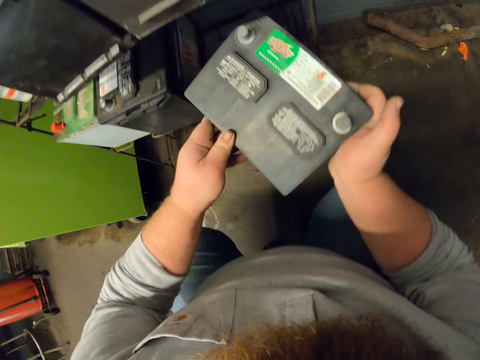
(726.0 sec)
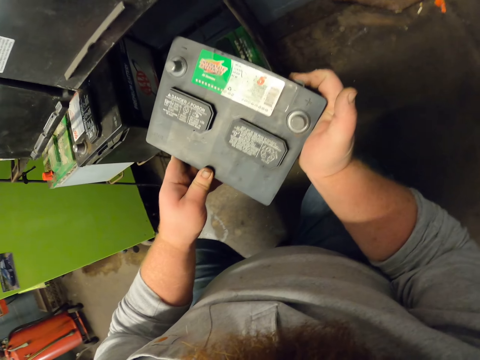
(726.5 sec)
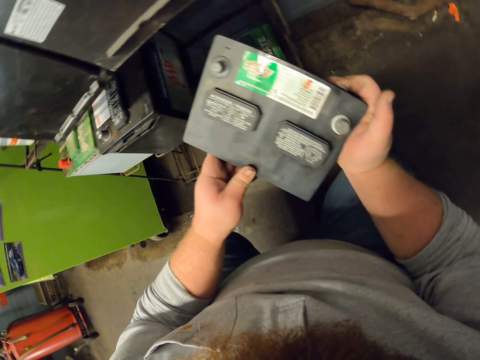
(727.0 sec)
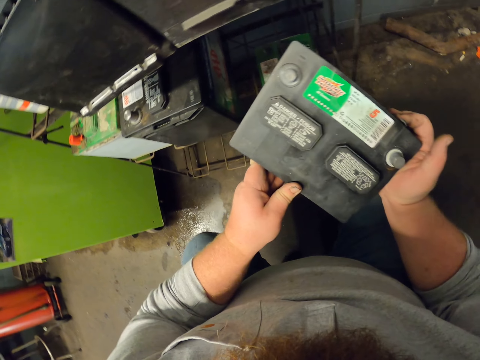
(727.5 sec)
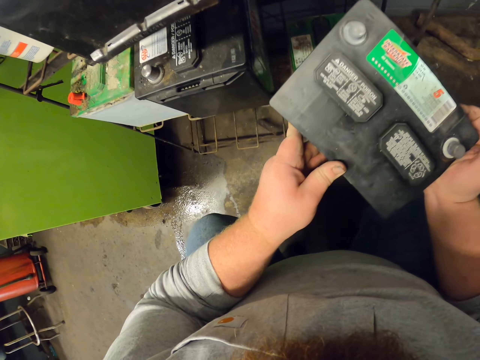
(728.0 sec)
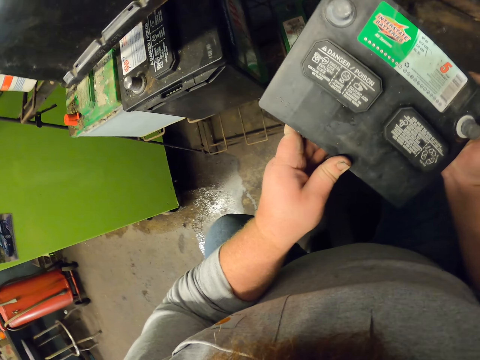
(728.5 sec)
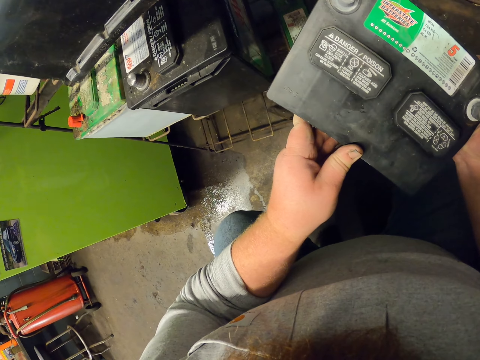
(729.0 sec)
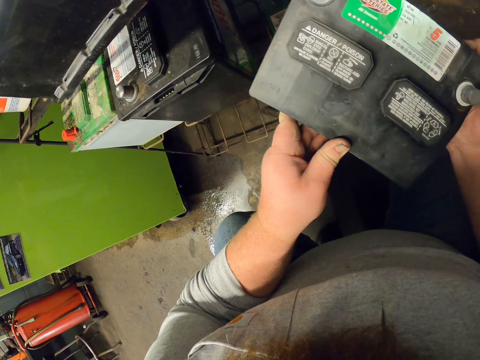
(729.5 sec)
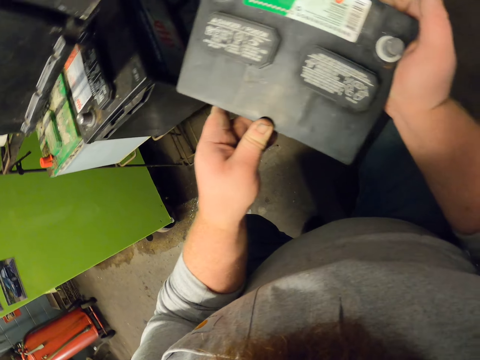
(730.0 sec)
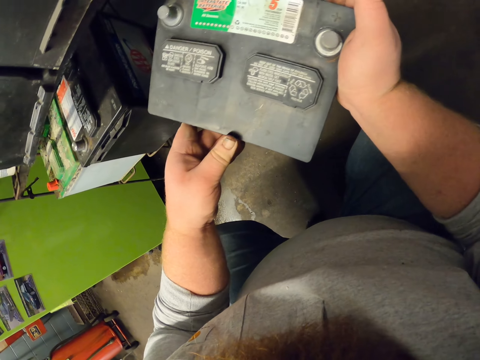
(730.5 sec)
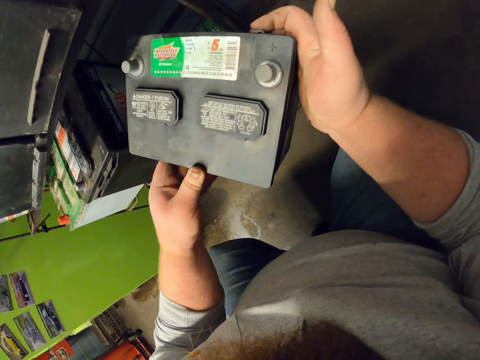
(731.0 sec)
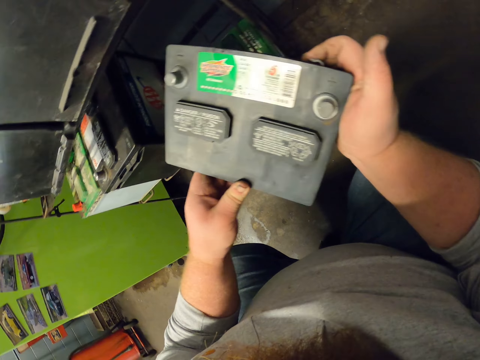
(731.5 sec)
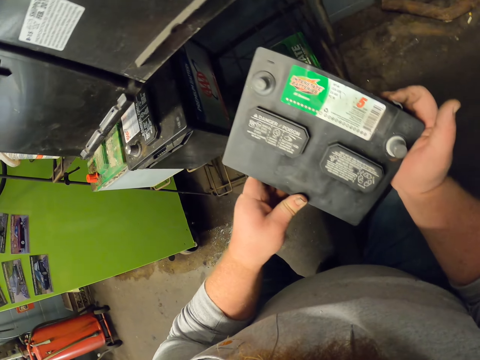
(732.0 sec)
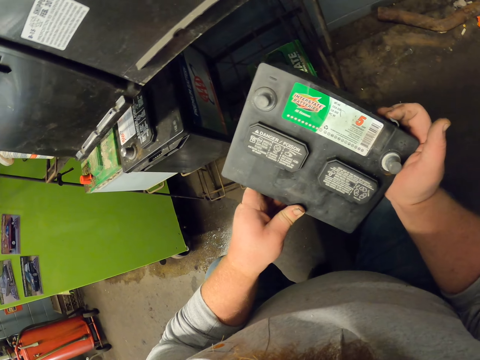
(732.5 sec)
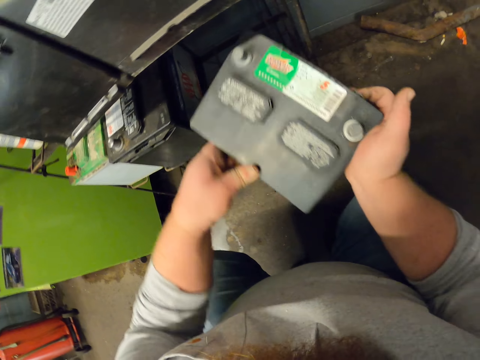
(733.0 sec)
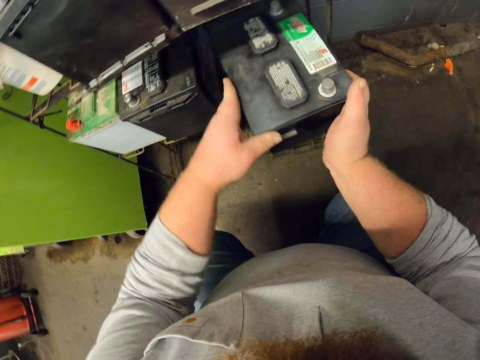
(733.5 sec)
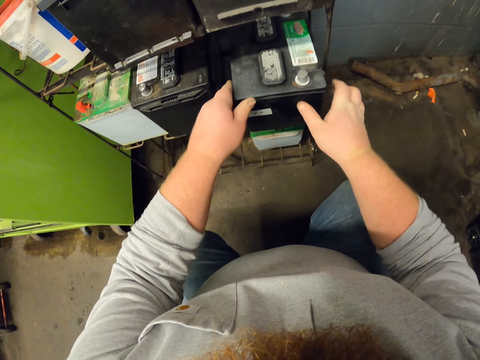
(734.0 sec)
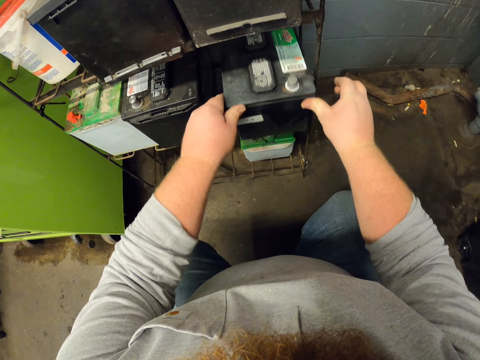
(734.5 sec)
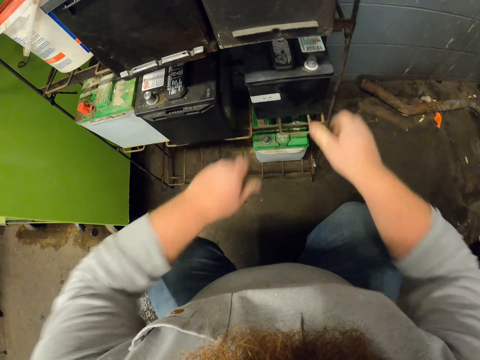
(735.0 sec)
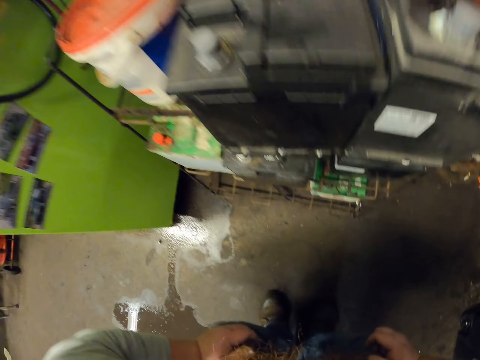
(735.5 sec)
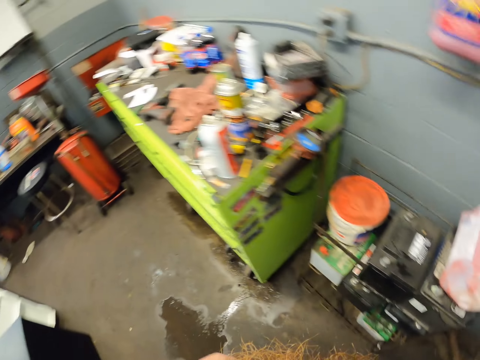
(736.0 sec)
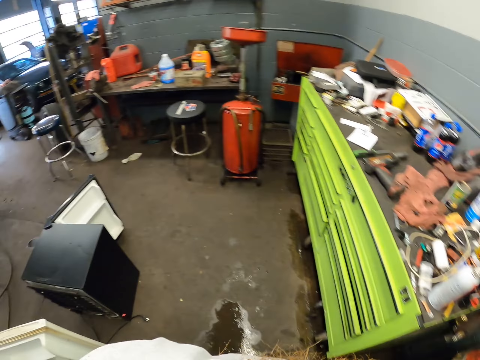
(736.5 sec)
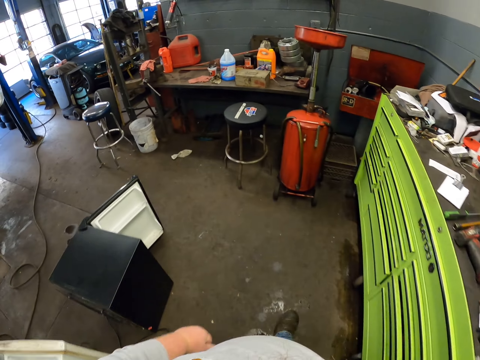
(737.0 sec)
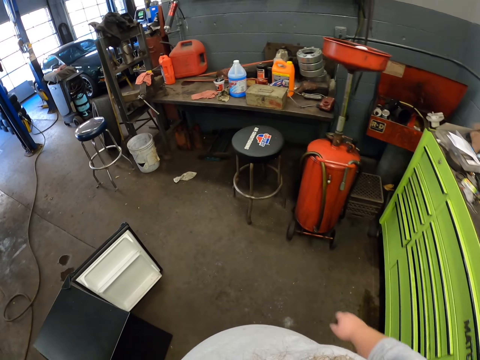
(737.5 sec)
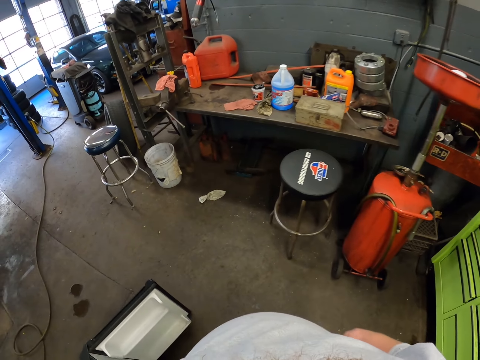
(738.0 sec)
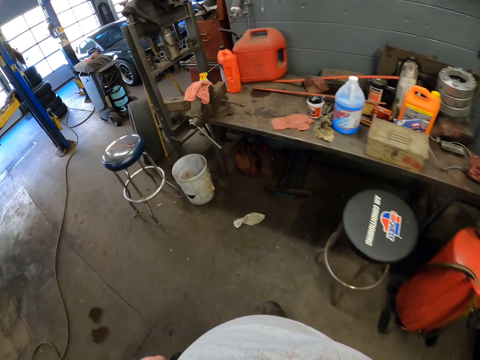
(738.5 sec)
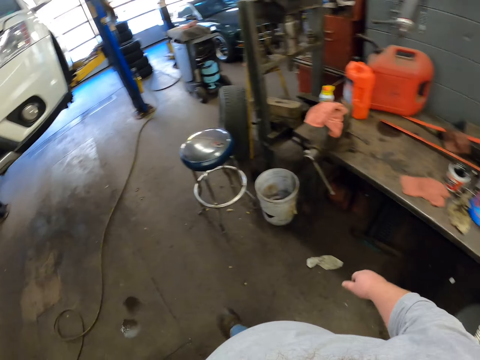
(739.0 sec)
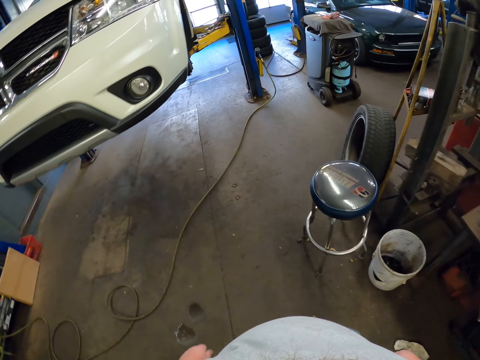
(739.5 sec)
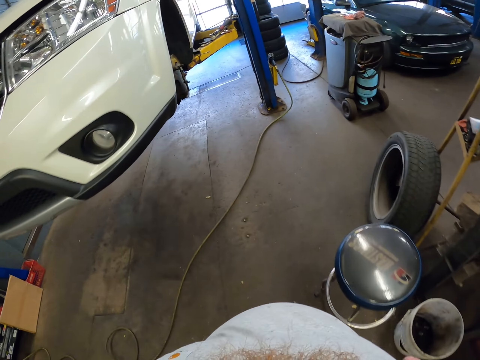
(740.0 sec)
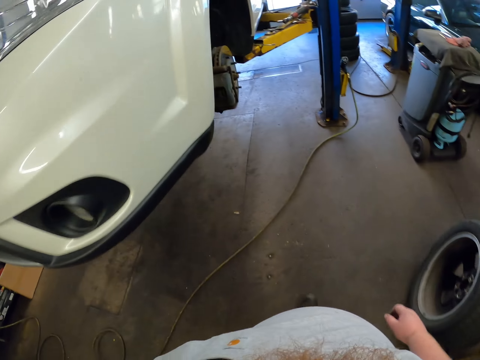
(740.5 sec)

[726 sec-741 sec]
The camera wearer squats. They inspect the battery. They place the battery on the rack. They stand up. They walk in the workshop towards the lifting platform.

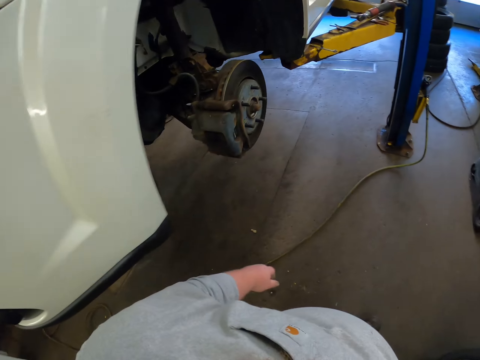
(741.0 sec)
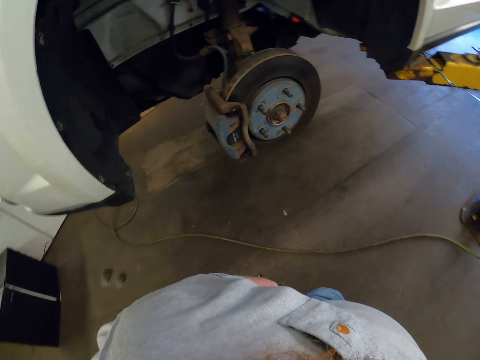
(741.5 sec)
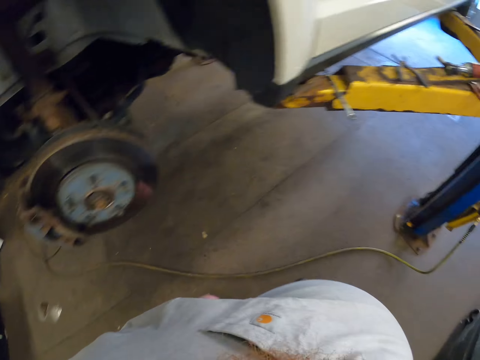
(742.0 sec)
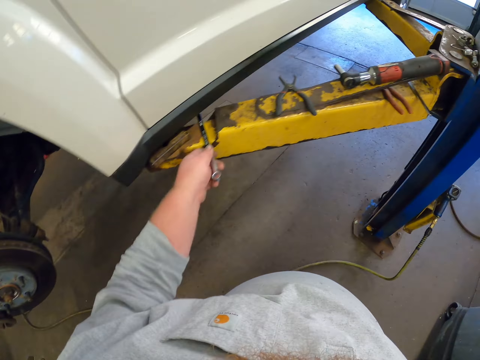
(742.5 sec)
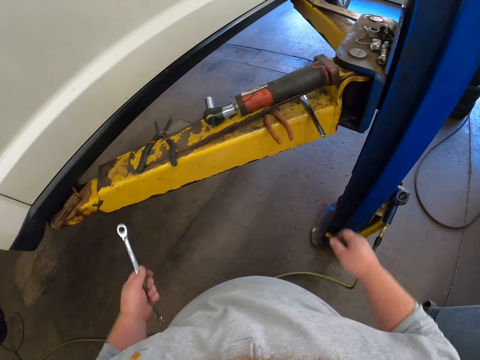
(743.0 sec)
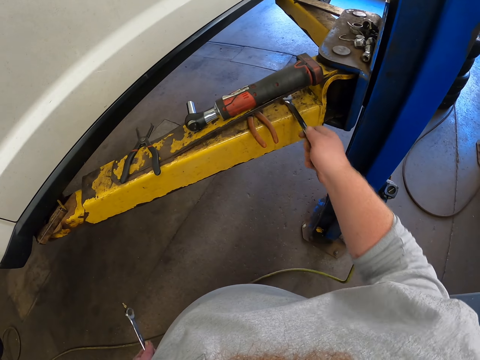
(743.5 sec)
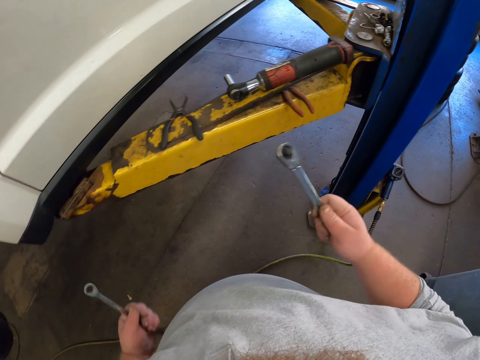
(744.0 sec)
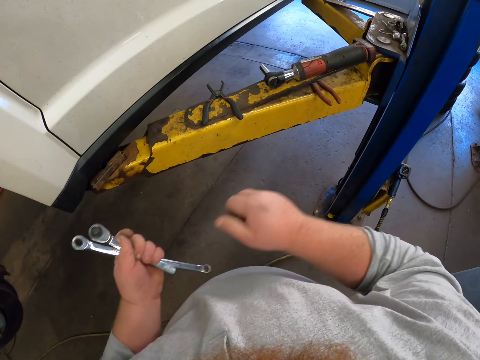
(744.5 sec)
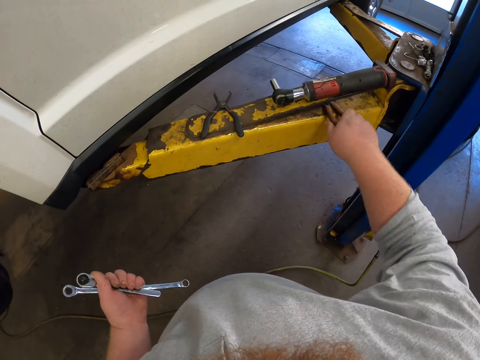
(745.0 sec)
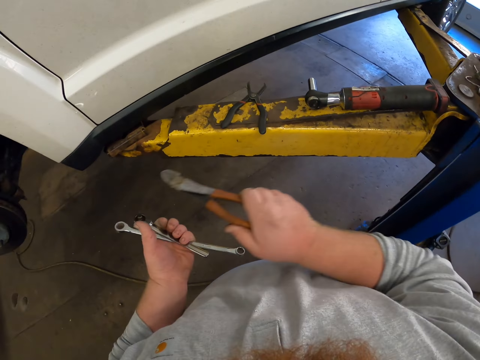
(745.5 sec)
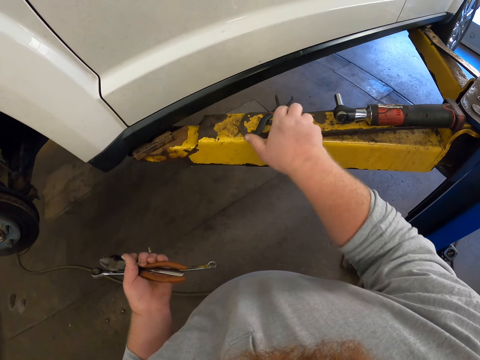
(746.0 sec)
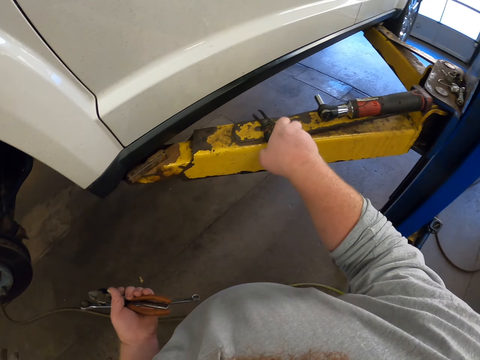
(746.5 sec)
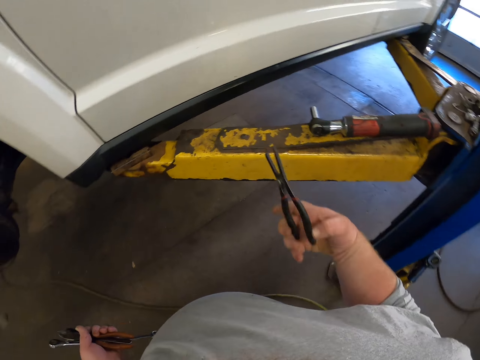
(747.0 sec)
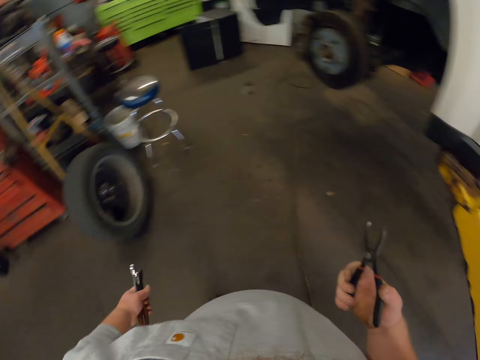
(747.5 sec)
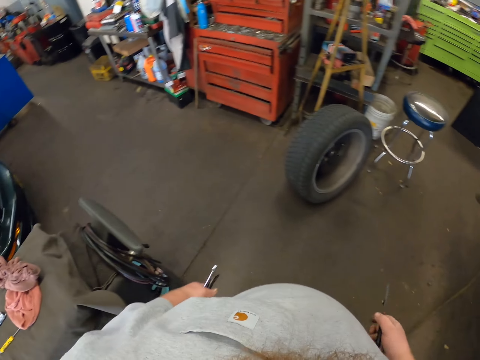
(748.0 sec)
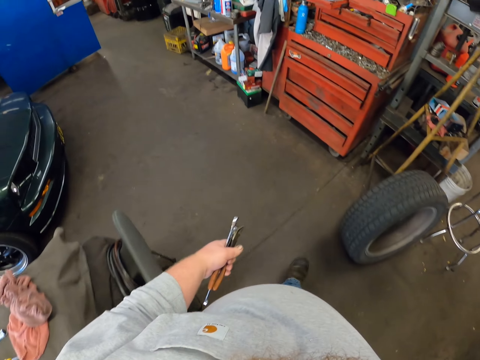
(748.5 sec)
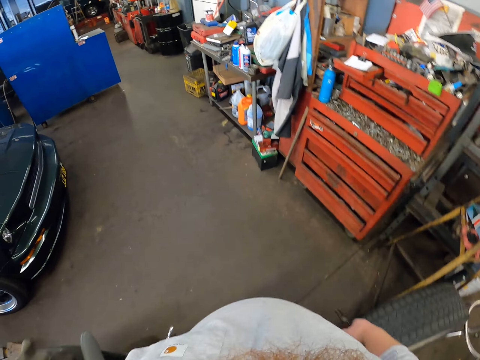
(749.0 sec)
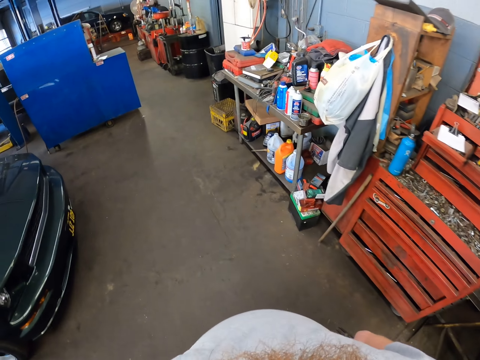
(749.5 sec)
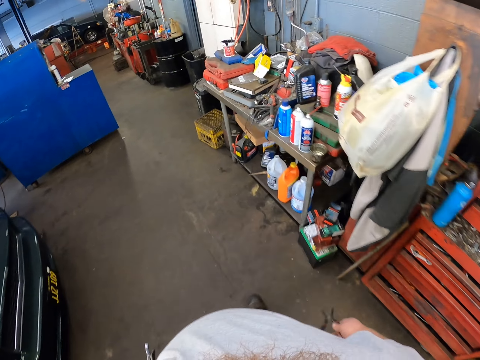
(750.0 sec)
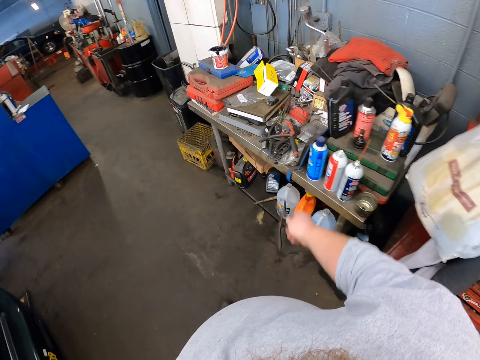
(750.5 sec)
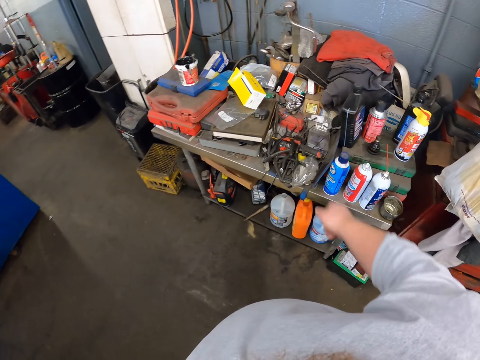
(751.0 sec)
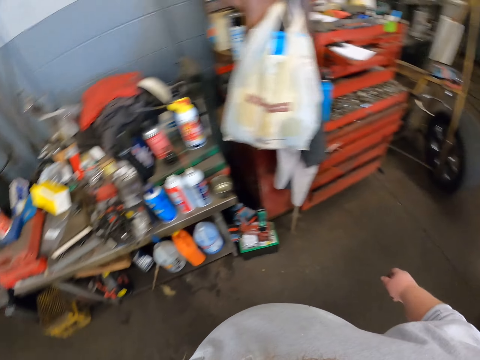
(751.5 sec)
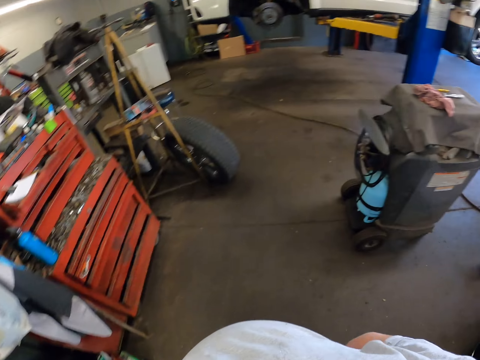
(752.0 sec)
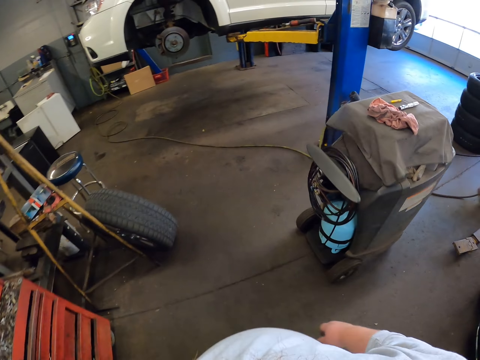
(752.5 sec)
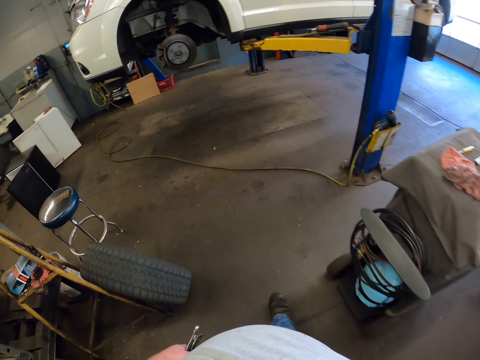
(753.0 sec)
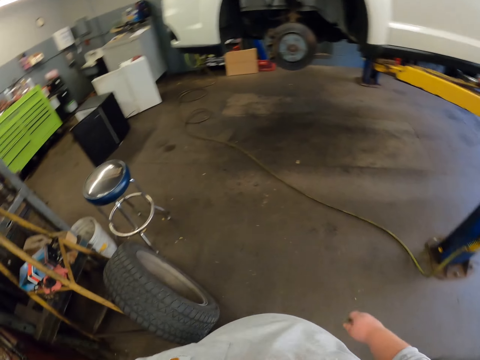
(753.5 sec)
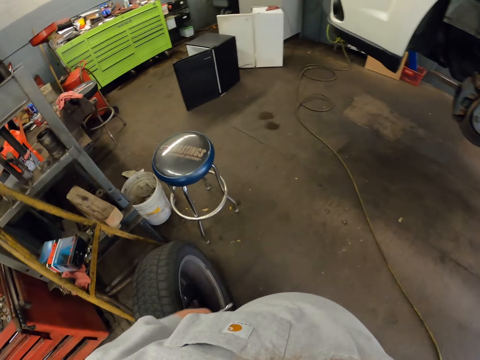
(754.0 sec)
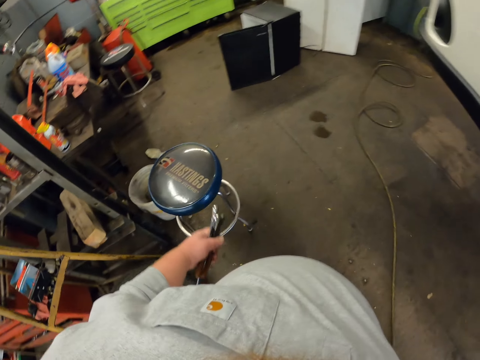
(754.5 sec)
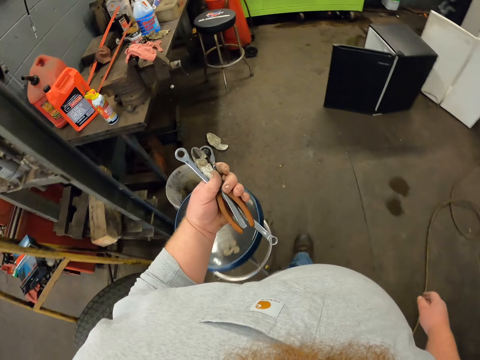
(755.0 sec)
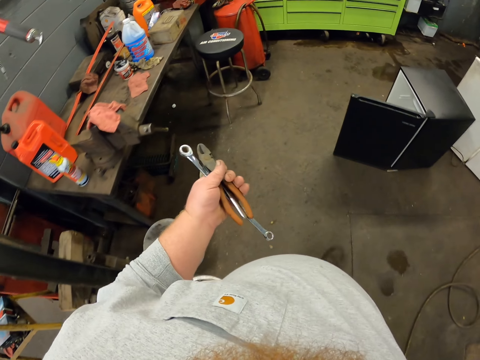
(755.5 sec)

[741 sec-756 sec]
The camera wearer picks up the spanner from the stand. He picks up the wrench. He places the wrench in his left hand. He picks up the pliers from the stand. He places the pliers in his left hand. He picks up the pliers. He walks in the workshop towards the table. He throws the pliers on the table. He drops the spanner on the table. He walks in the workshop towards the drawer.
